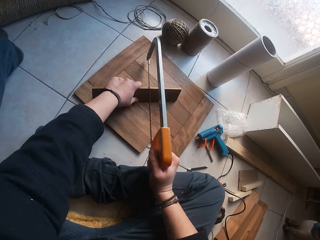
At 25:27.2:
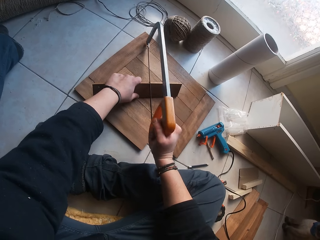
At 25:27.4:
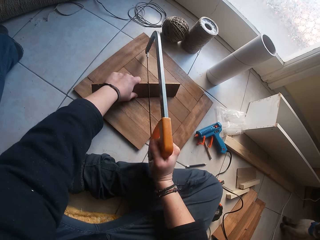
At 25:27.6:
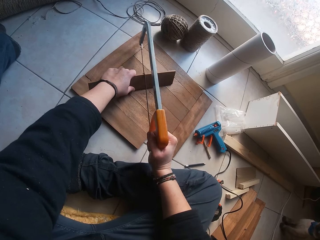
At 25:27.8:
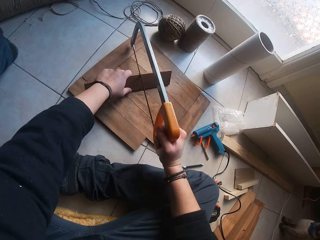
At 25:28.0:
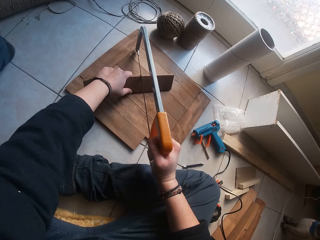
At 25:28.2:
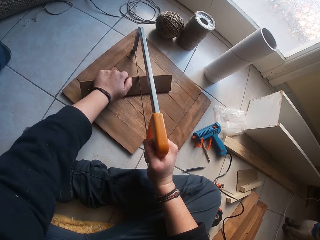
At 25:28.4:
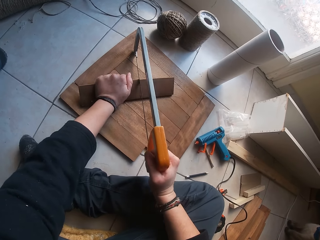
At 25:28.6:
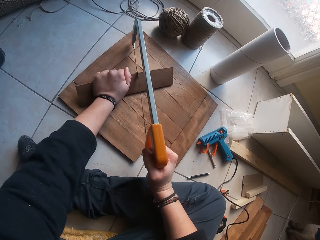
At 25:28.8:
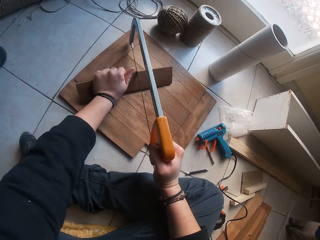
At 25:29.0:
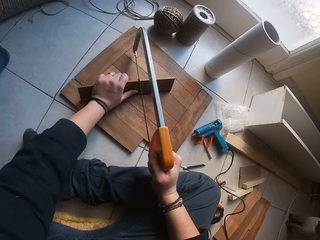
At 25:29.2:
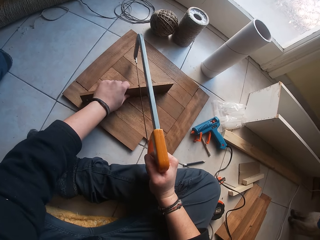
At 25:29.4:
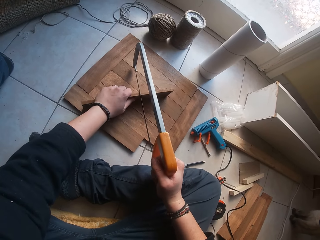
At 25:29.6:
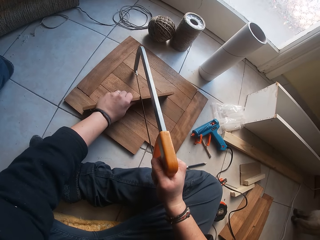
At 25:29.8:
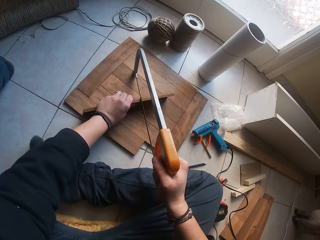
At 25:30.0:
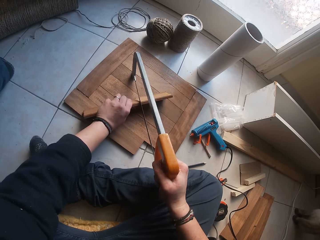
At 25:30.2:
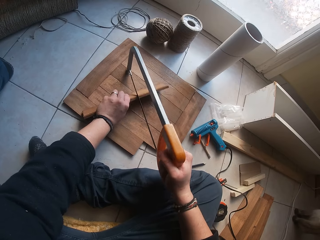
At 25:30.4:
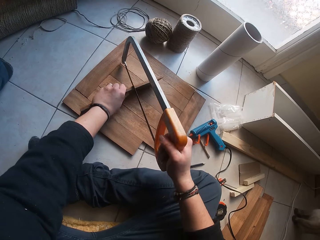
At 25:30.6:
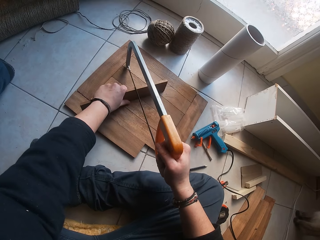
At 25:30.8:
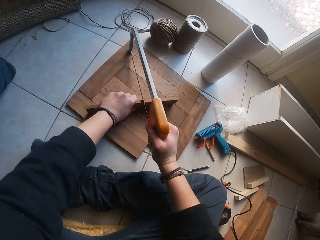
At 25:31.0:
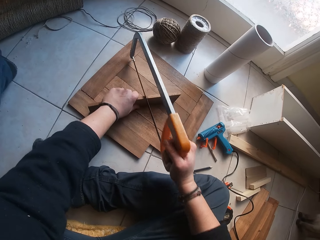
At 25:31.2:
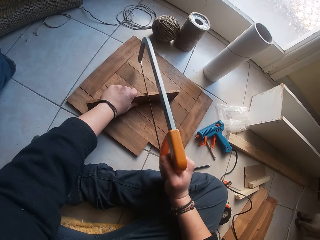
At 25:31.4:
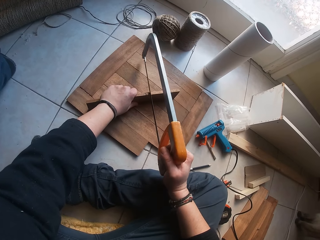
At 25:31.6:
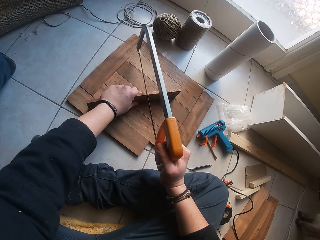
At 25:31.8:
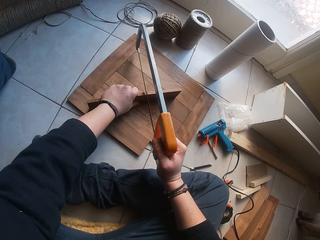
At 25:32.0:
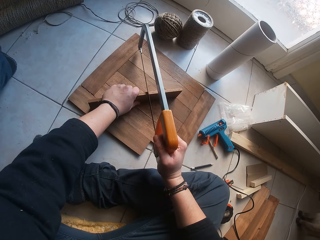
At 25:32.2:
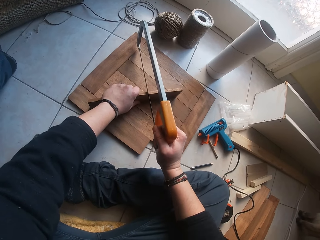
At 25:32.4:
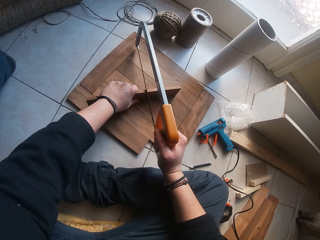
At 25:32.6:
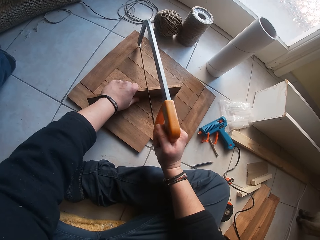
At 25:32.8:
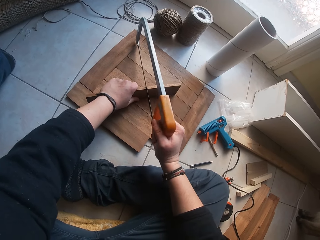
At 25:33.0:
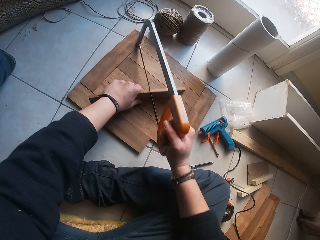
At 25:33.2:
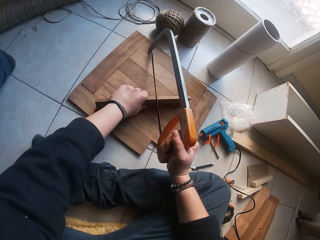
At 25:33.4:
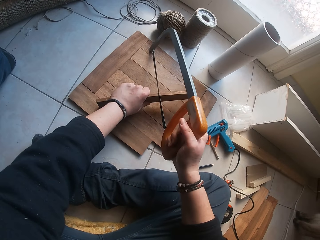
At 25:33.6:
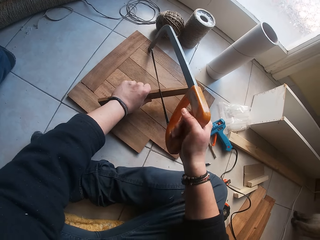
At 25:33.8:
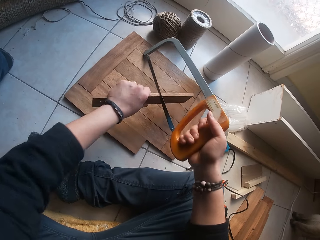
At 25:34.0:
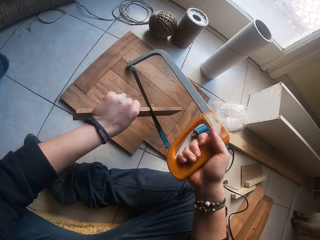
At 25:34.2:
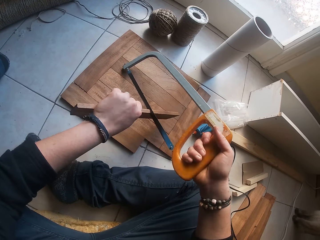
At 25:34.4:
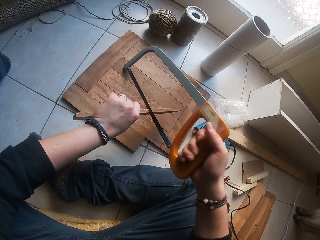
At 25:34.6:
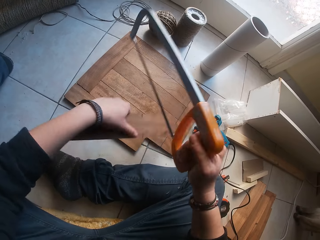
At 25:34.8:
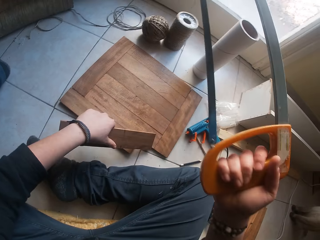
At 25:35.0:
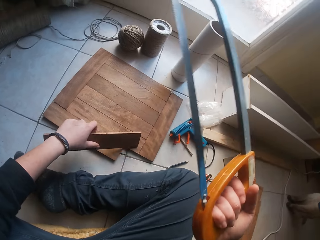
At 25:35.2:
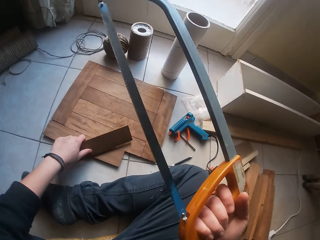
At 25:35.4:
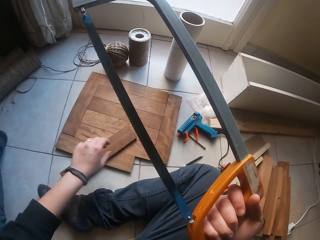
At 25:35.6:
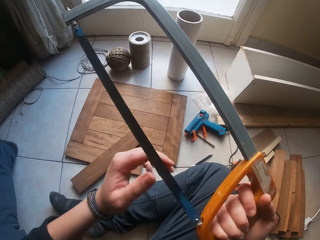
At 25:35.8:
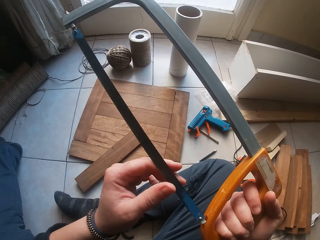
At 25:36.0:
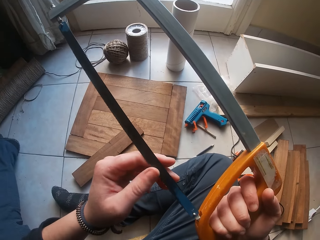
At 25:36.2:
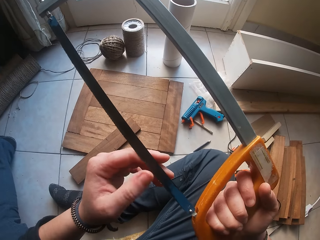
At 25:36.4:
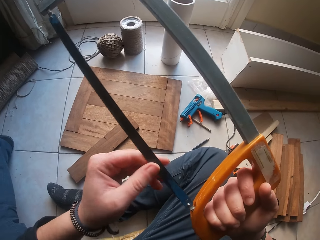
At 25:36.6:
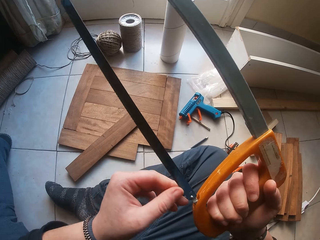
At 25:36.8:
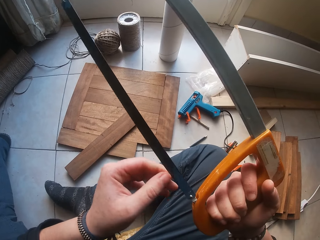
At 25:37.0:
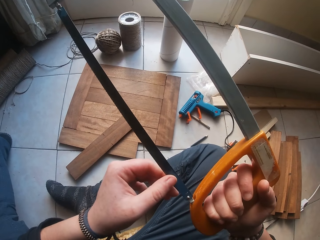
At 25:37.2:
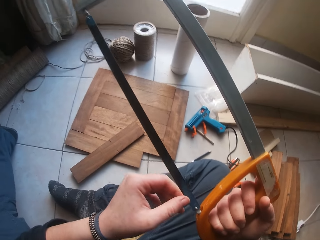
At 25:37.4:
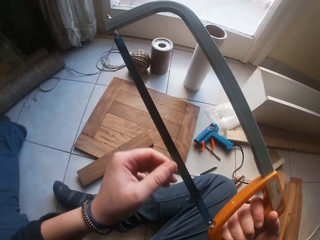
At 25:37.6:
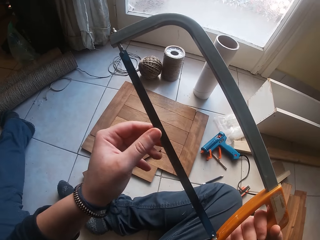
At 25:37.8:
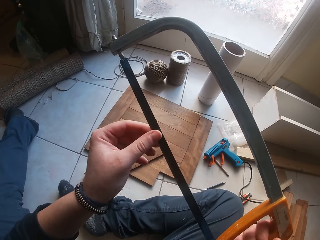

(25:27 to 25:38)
The camera wearer lifts both the piece of wood and the saw with his left hand. He removes the saw in the plank with his right hand. He places the plank on the decking board with his left hand. He drops the piece of wood on the floor. He touches the blade of the saw with his left hand. He holds the saw with both hands.

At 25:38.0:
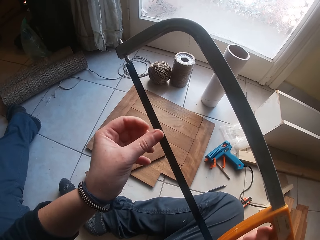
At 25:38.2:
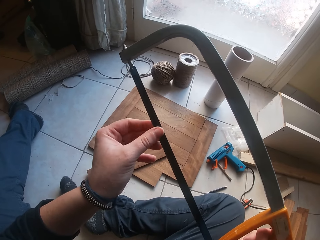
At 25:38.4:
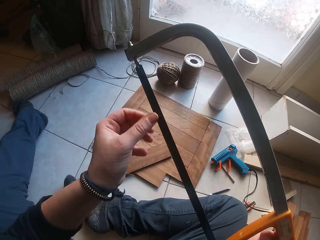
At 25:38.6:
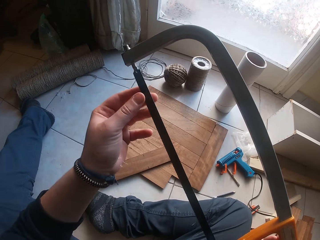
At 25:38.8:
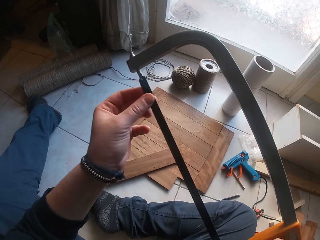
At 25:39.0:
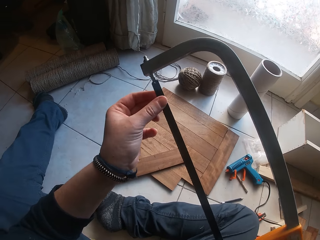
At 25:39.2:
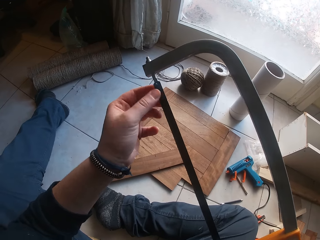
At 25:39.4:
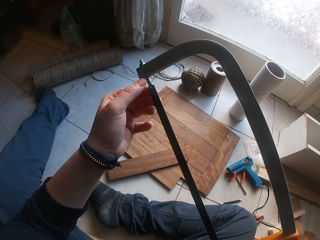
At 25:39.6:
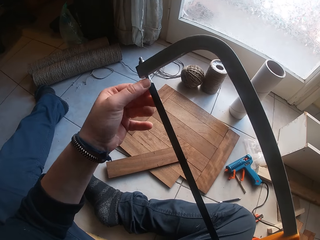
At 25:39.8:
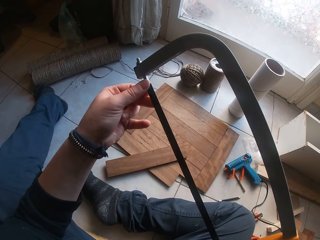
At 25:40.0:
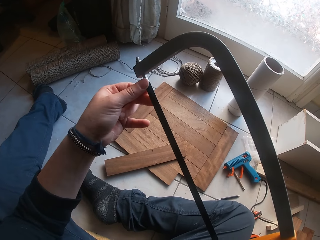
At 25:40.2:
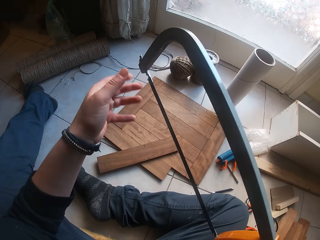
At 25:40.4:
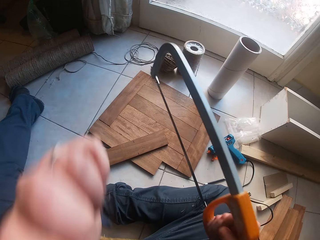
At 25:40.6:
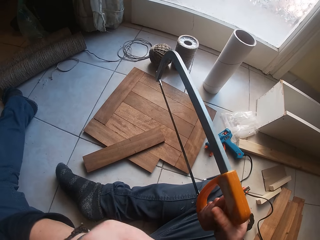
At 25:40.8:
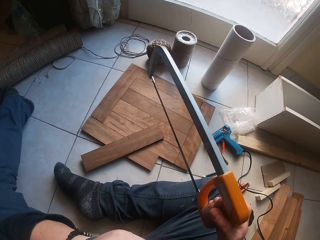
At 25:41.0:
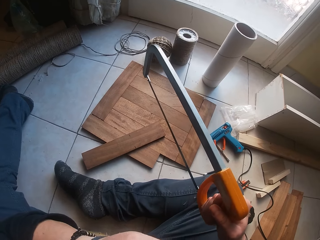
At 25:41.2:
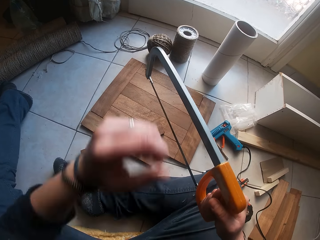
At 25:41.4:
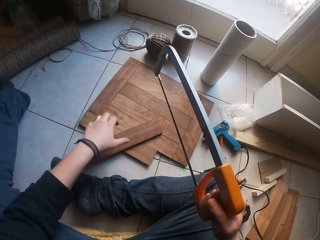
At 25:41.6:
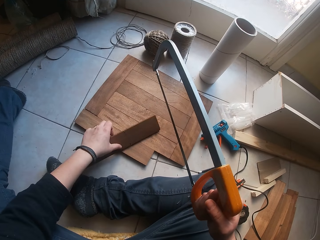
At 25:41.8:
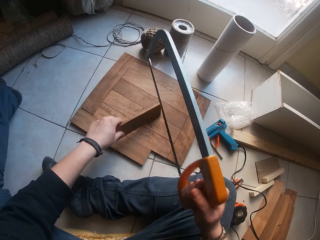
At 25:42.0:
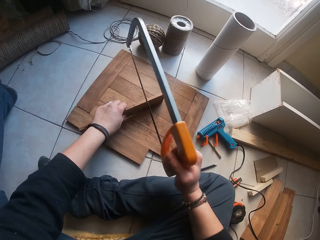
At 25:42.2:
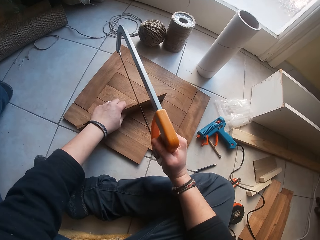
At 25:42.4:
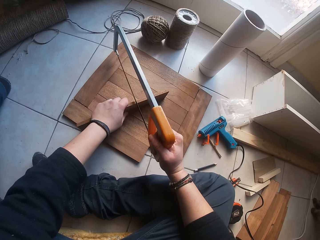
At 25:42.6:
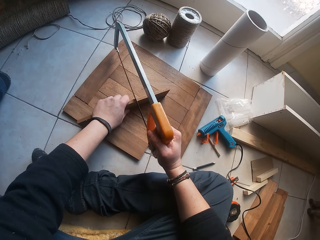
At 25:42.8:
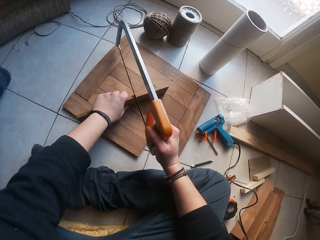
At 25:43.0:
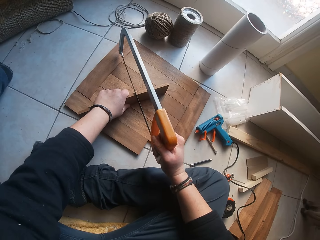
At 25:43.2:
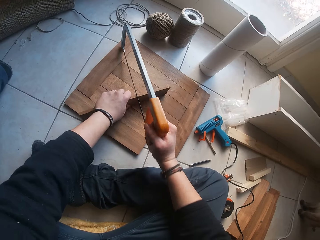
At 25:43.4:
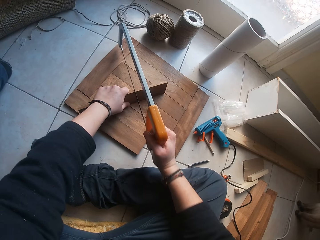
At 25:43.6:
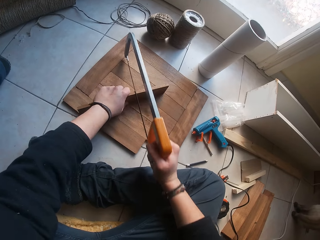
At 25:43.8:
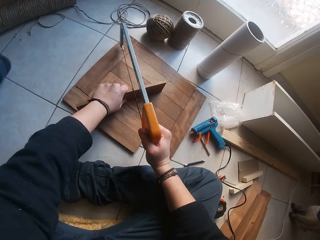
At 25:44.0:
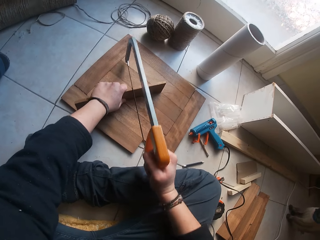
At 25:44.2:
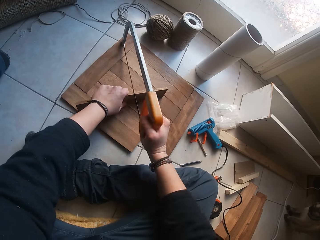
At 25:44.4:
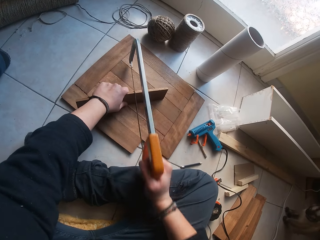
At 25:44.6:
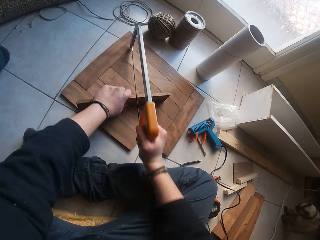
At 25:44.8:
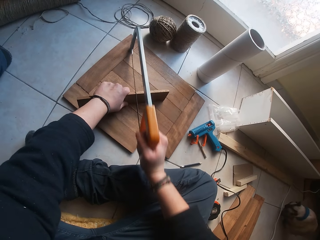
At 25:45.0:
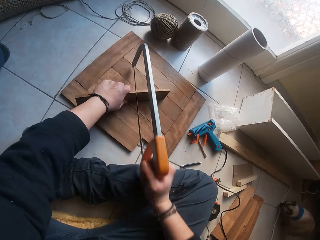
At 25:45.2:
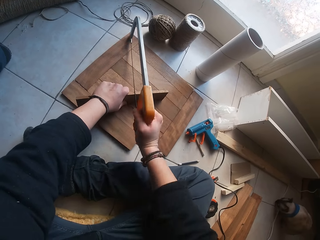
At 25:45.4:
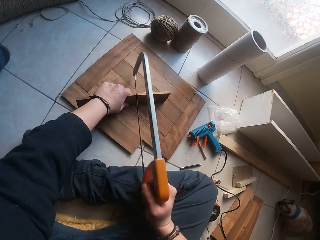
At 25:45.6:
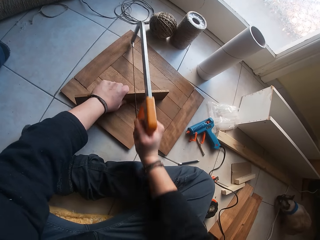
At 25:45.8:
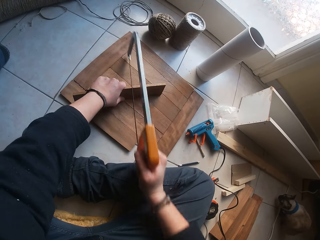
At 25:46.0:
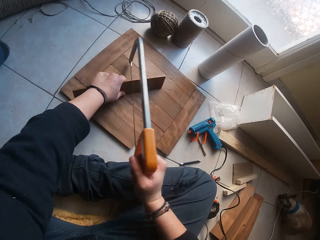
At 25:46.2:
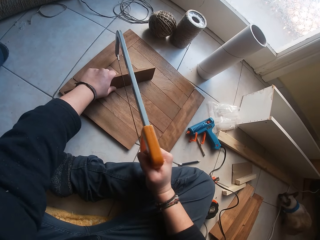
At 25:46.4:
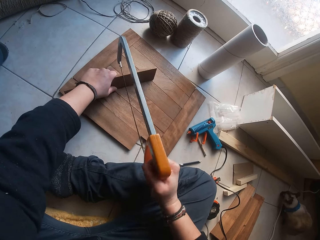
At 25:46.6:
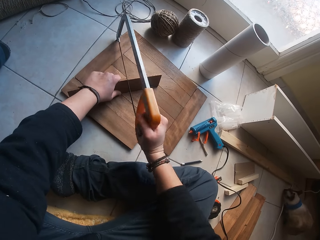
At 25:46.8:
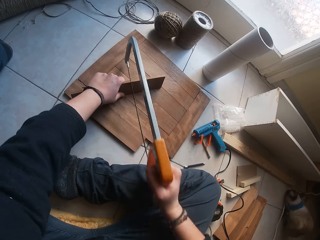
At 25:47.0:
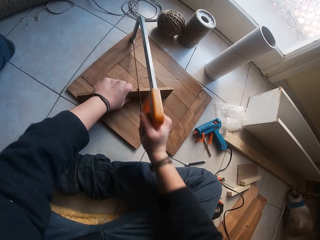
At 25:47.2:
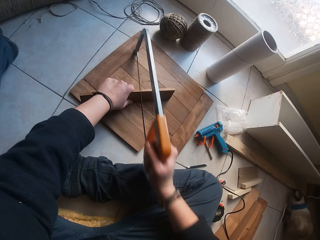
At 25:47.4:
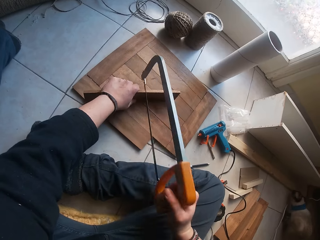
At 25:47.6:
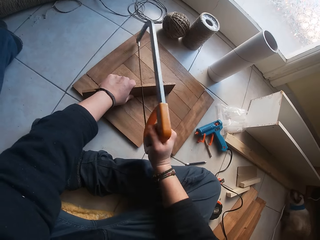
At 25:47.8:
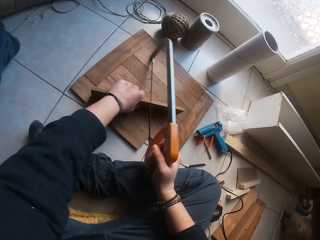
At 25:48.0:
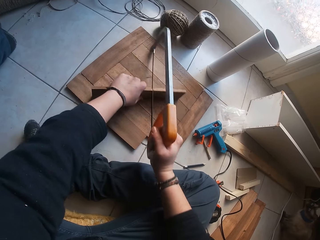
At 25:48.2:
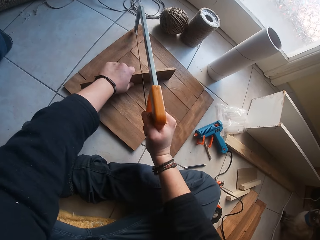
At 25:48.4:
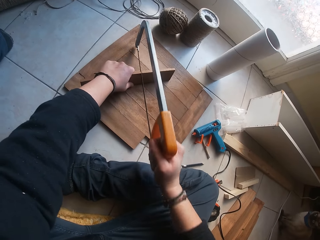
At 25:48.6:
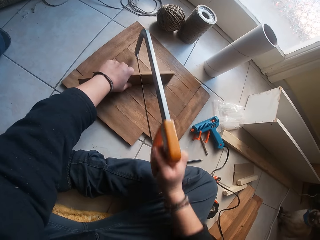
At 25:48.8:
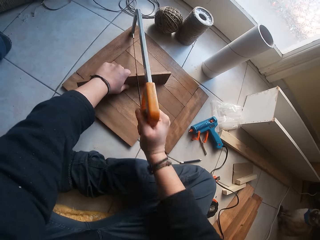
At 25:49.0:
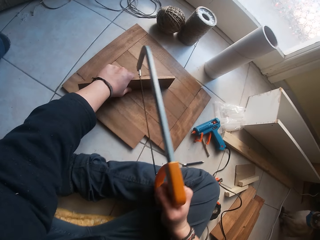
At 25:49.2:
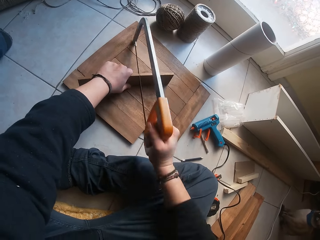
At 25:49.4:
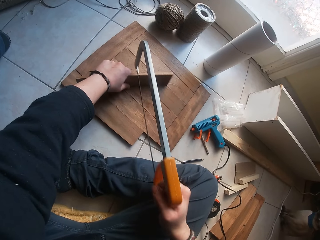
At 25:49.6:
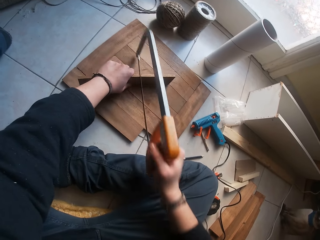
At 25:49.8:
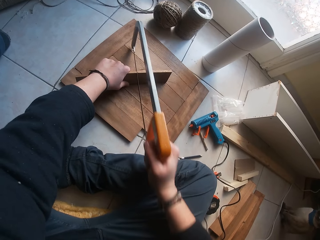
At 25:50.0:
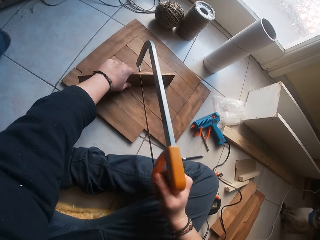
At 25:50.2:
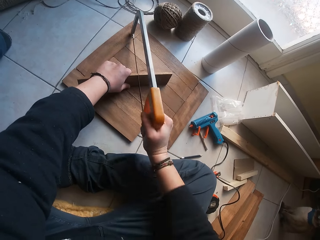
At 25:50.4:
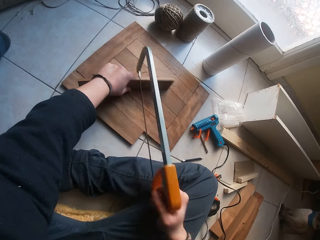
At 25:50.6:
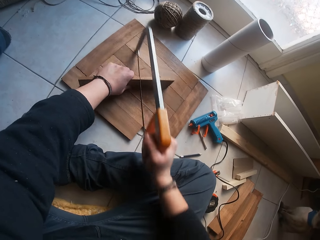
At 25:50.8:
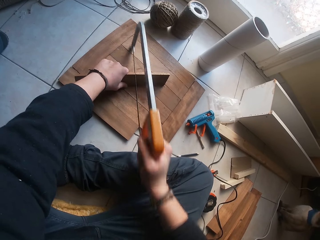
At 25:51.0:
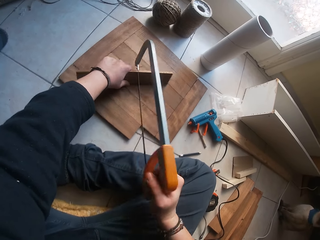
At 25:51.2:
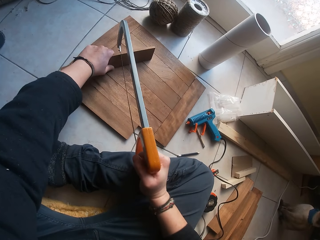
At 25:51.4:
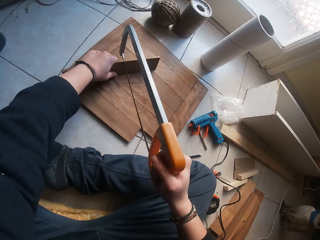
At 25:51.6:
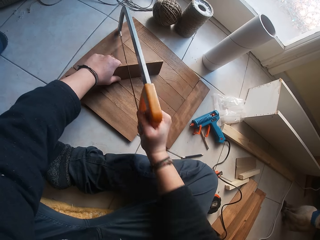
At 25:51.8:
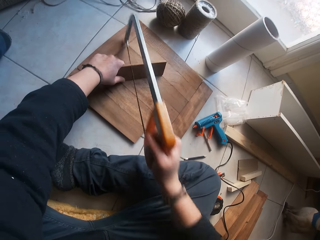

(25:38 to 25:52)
The camera wearer confirms the blade of the saw with his hand. He touches his face with his left hand. He removes his other hand from the saw blade. He holds the plank on the decking board with his left hand. He cuts the plank on the decking board with the saw in his right hand. He places the saw on the piece of wood.
